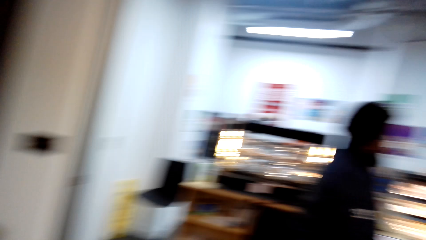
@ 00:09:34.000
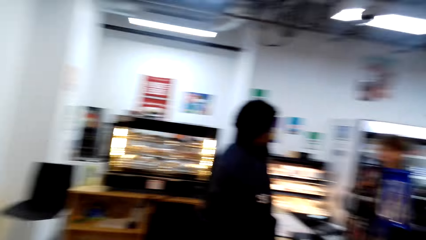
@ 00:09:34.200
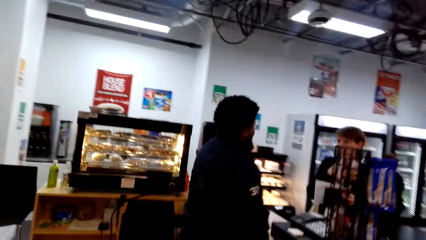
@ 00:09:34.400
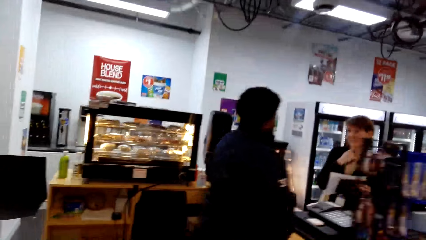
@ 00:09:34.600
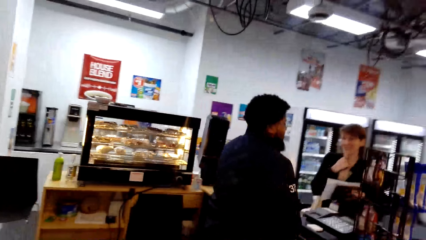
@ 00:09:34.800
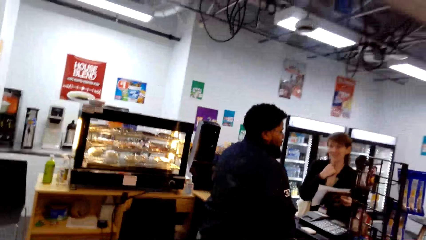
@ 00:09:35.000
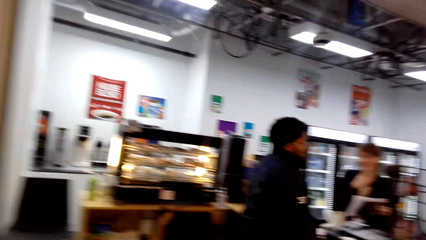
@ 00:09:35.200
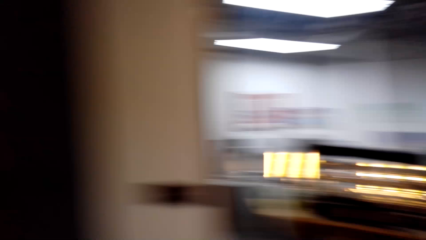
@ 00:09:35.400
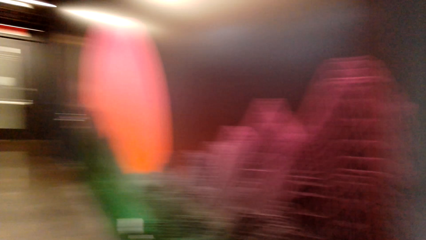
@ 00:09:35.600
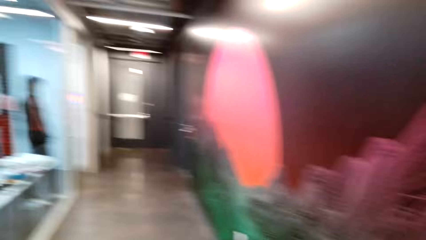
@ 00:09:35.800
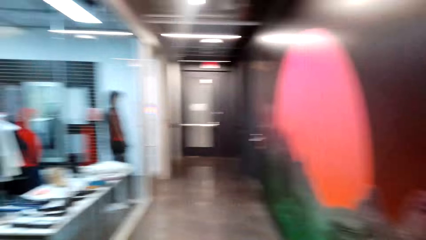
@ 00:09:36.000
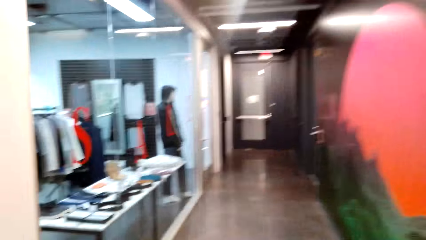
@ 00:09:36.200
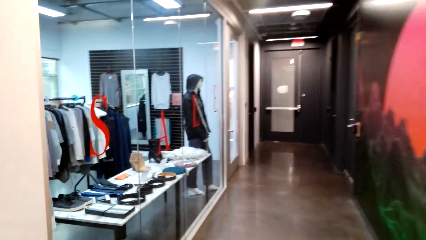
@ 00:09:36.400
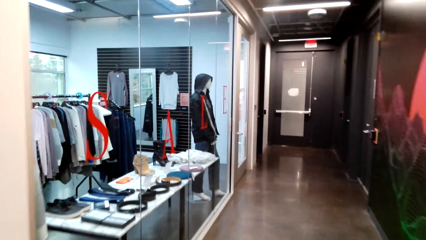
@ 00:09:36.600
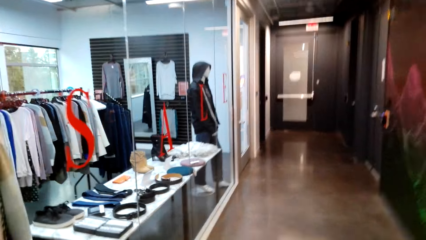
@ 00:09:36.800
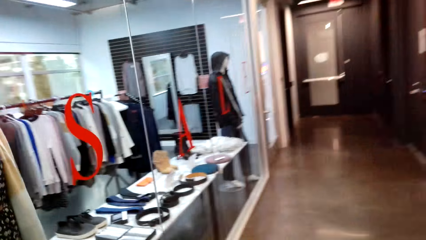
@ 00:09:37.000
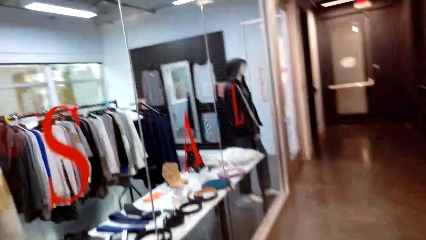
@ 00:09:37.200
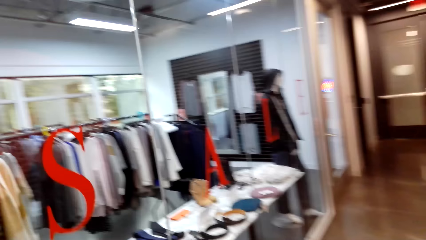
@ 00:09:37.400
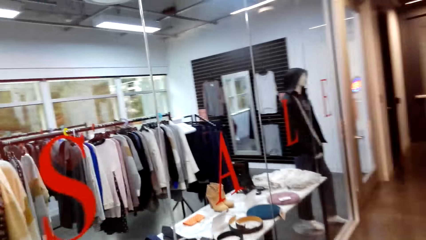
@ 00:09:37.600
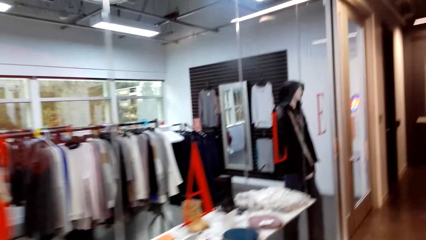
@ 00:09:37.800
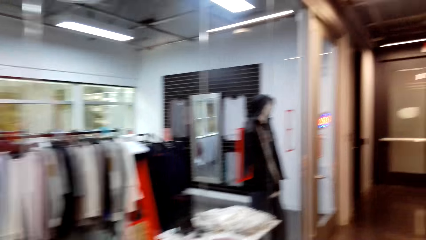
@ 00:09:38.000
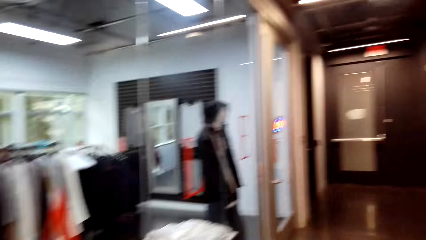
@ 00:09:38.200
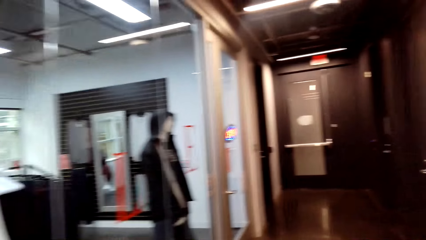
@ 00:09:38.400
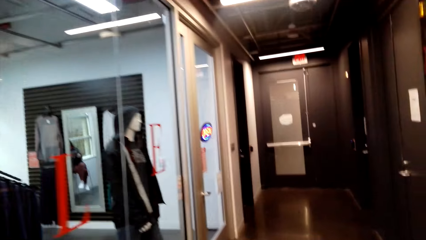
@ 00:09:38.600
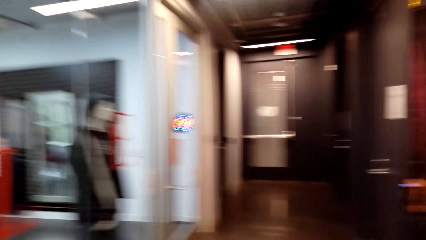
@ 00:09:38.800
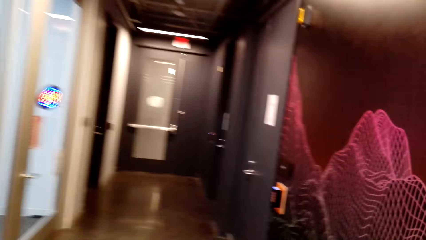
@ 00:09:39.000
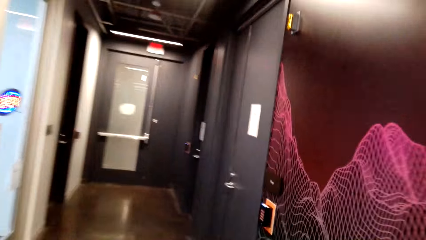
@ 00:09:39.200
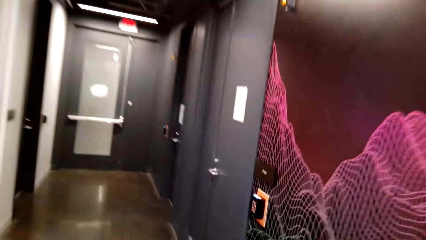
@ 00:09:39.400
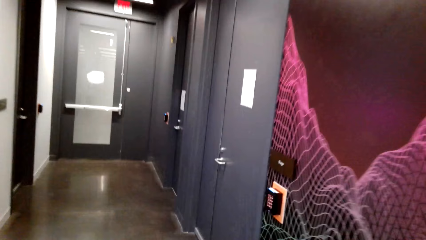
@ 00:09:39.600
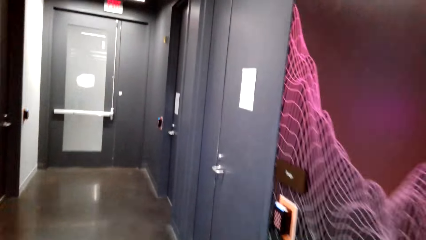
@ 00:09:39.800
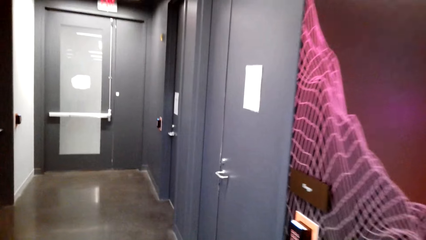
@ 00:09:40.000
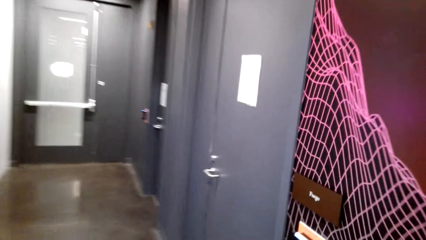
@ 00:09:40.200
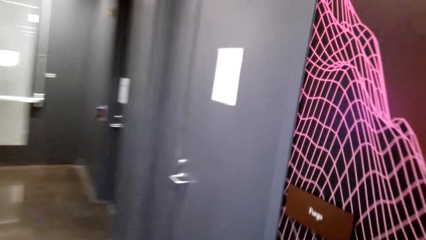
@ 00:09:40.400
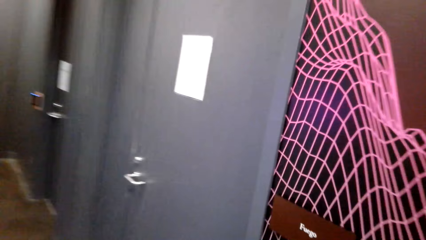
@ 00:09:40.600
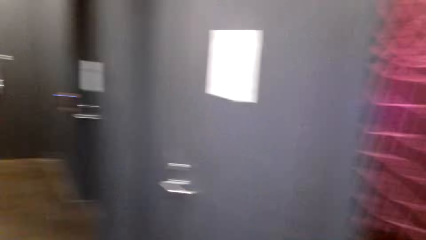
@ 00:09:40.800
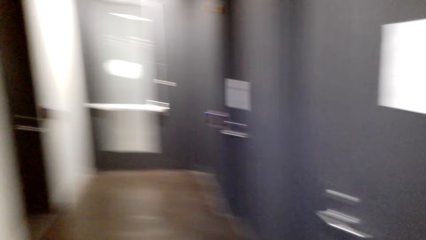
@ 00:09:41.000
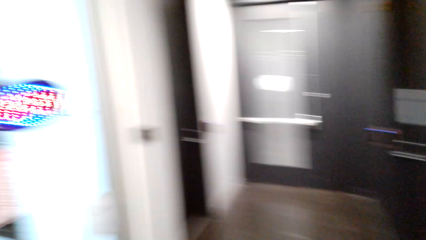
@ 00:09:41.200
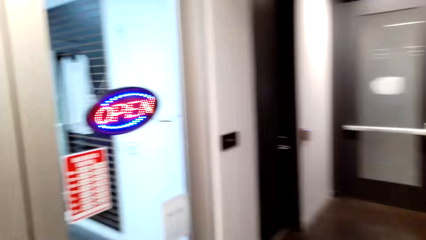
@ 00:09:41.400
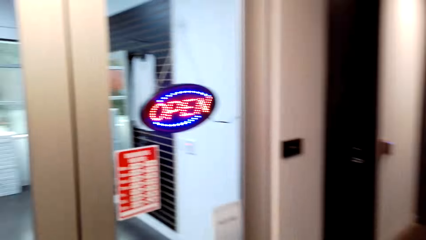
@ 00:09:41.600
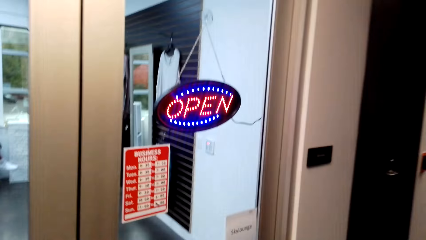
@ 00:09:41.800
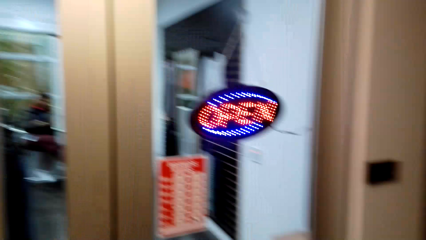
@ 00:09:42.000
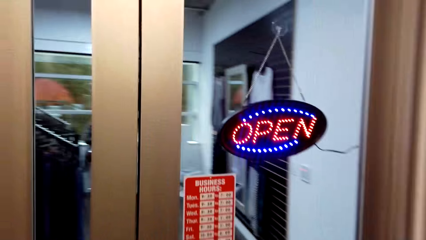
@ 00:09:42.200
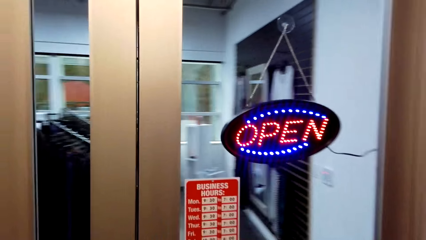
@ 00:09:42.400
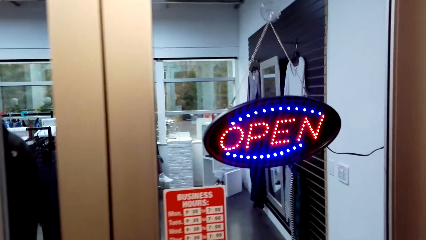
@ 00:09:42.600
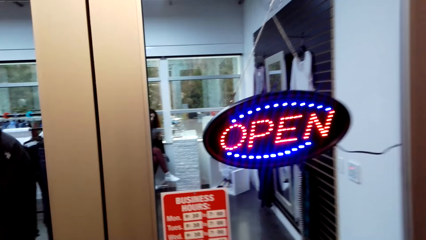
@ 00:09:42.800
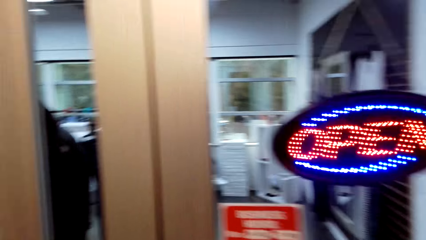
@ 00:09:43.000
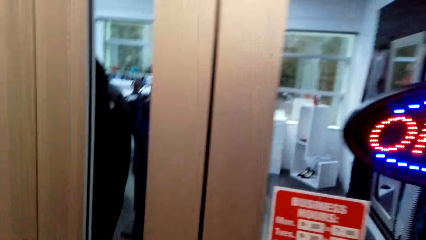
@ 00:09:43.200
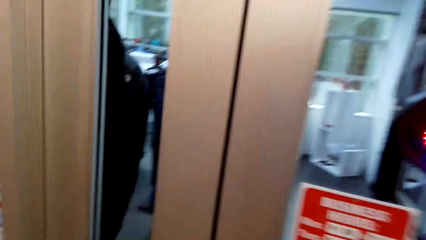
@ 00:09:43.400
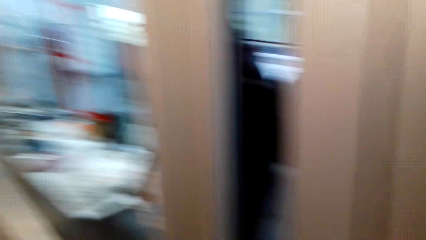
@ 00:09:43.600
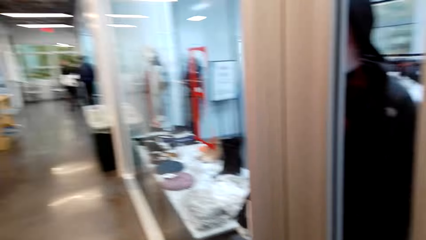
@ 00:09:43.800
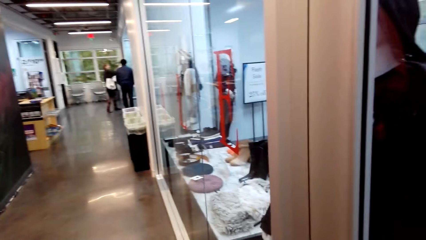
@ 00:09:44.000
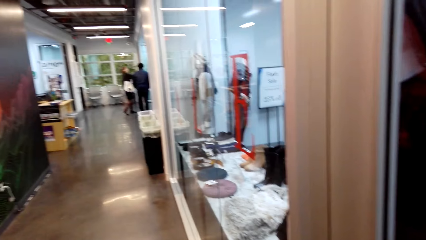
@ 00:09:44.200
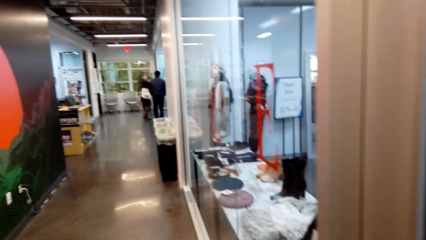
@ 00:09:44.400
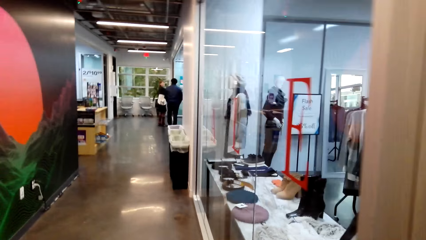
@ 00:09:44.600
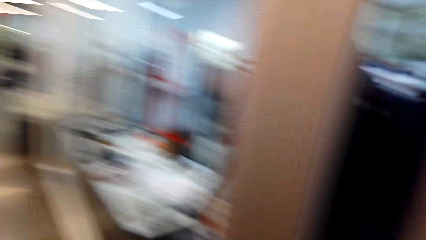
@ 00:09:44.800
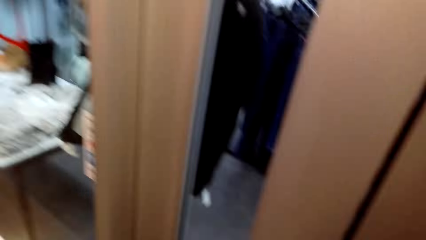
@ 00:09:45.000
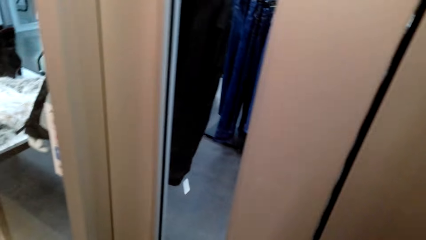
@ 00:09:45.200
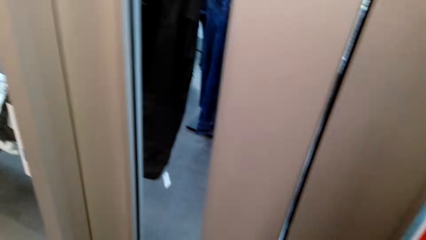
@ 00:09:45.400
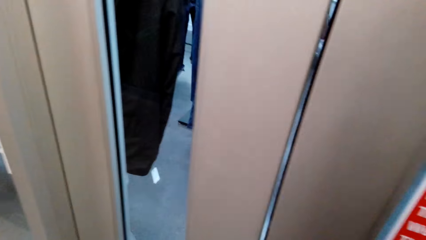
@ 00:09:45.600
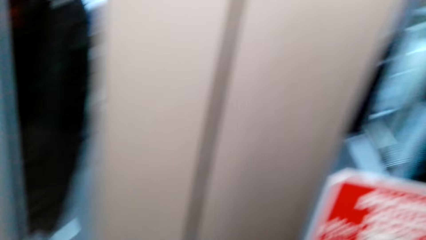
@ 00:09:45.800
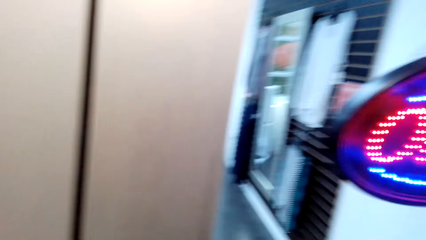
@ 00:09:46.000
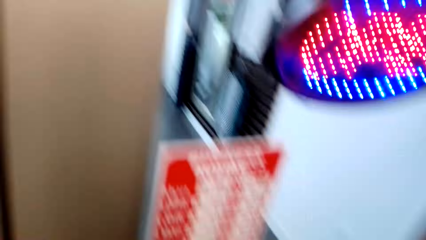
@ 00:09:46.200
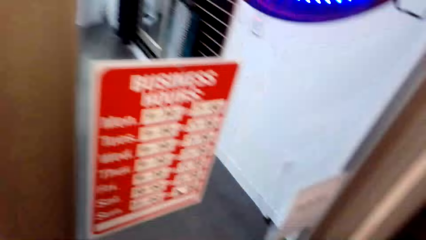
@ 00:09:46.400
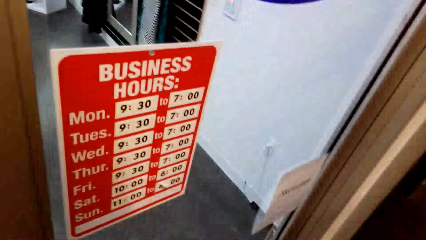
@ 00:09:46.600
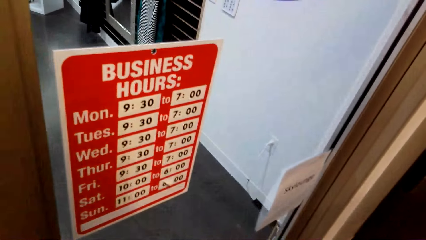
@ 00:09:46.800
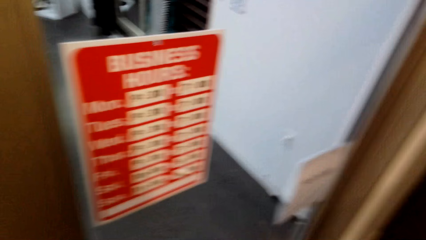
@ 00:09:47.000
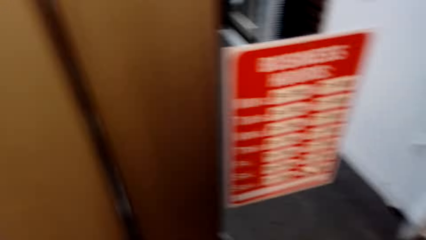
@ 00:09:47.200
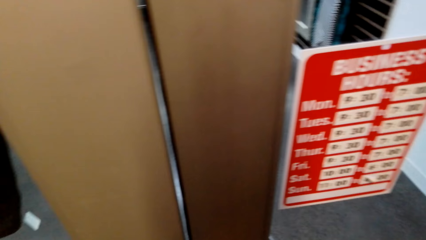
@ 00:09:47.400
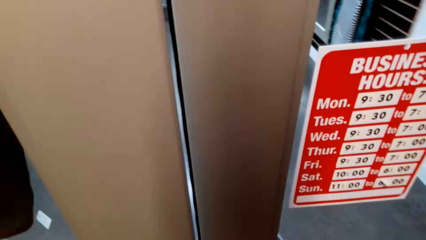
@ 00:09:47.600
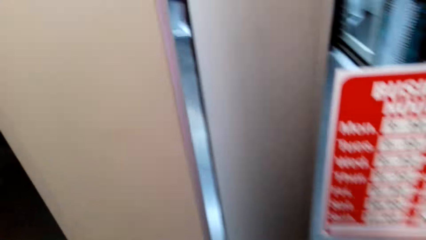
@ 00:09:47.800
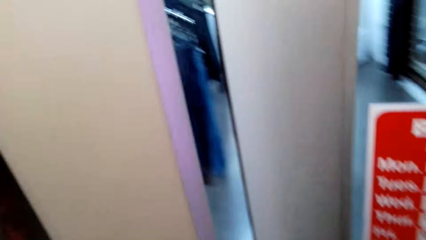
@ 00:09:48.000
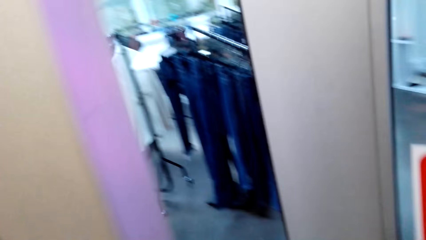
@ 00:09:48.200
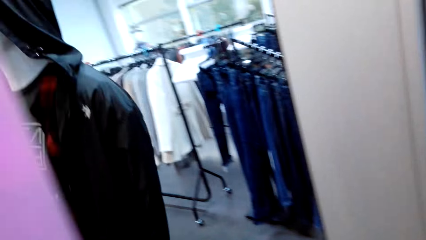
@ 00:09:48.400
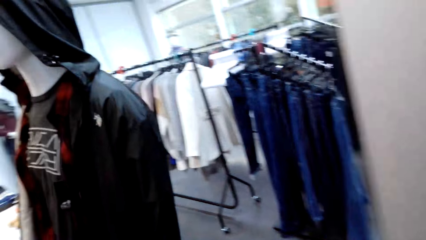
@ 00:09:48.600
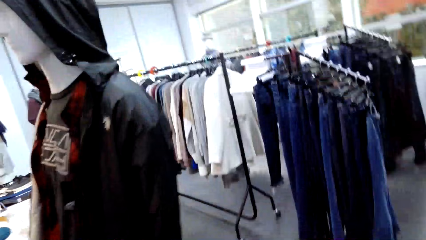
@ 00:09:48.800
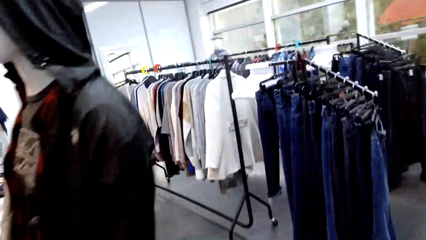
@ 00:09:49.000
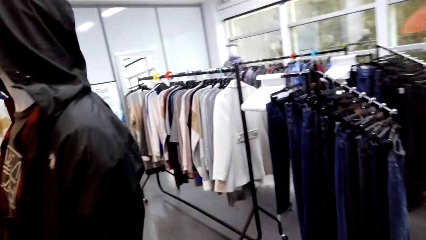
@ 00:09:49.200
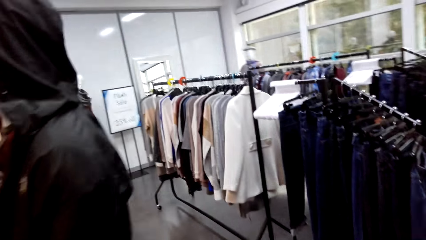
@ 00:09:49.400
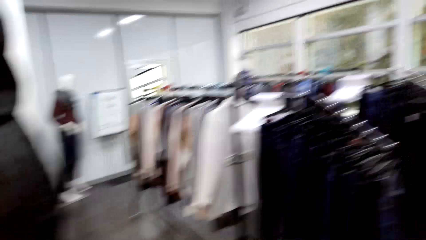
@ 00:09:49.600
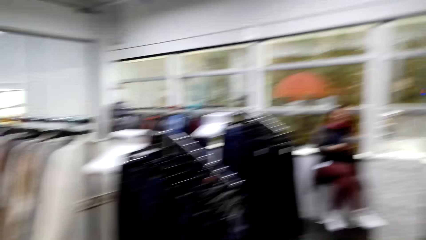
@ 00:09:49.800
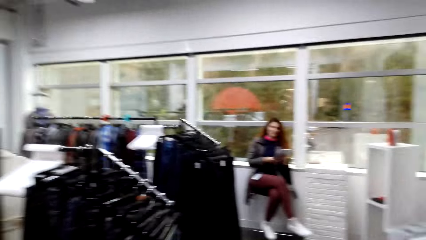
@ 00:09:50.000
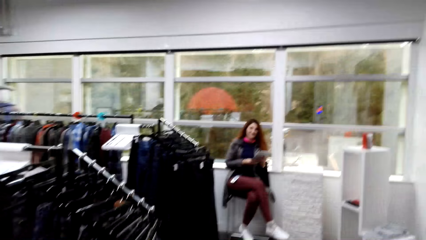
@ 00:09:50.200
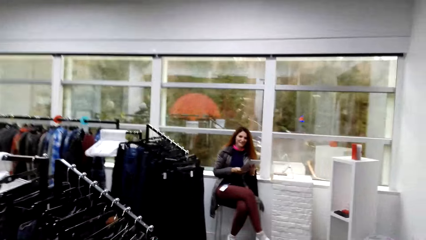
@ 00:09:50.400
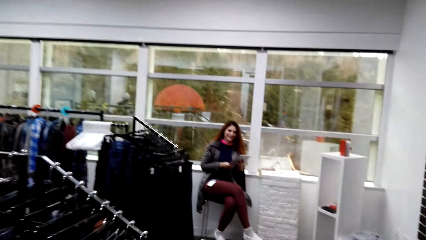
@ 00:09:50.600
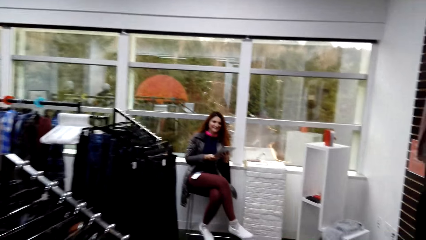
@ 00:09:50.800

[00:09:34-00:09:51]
A woman stands at the cashier. The camera wearer walks towards the cloth room. They look back. They look at the post on the wall. They open the door.
